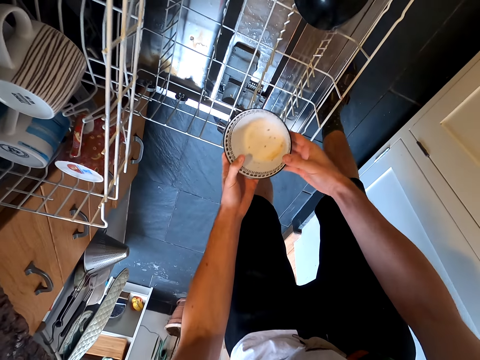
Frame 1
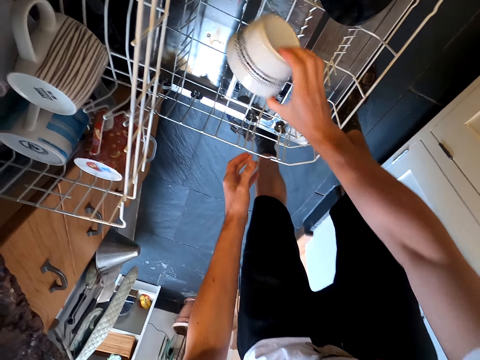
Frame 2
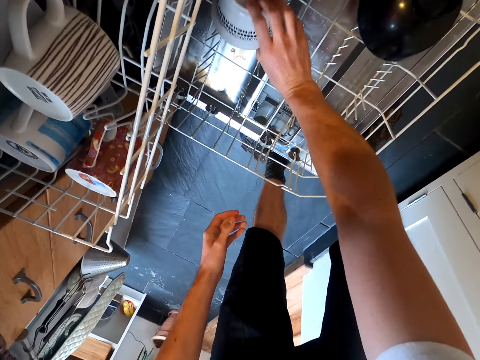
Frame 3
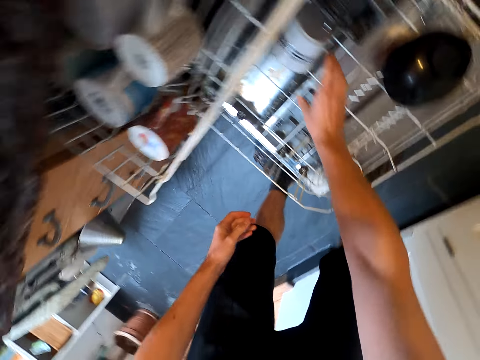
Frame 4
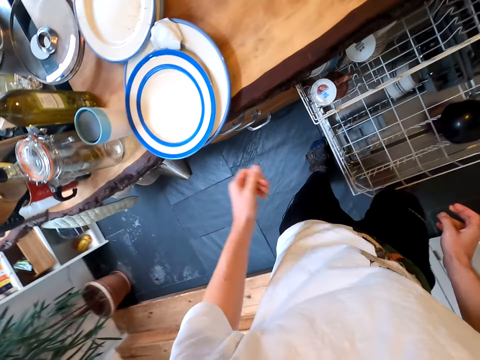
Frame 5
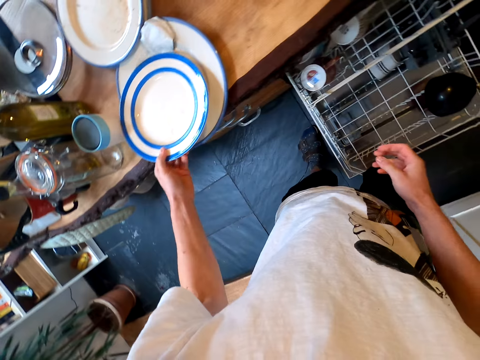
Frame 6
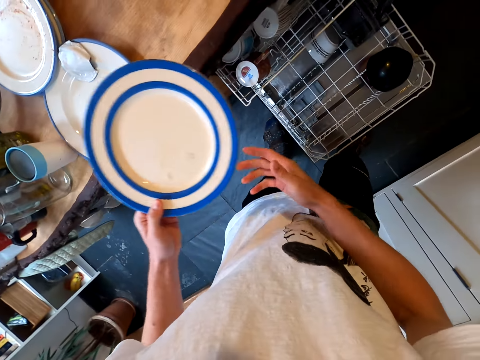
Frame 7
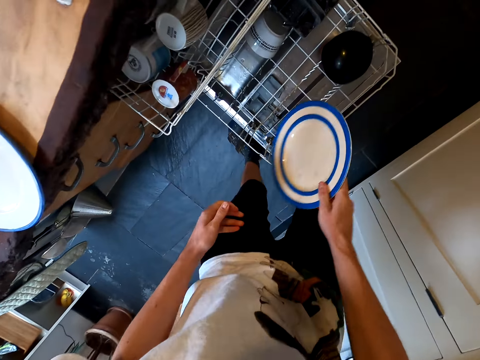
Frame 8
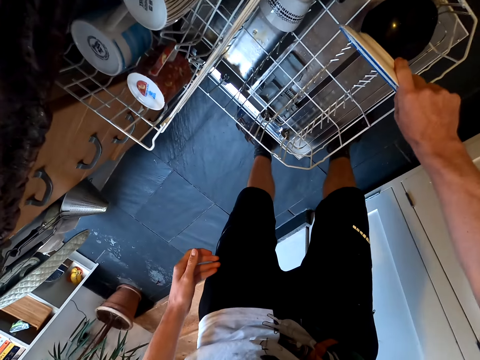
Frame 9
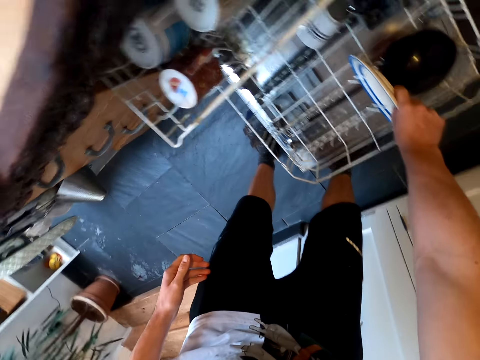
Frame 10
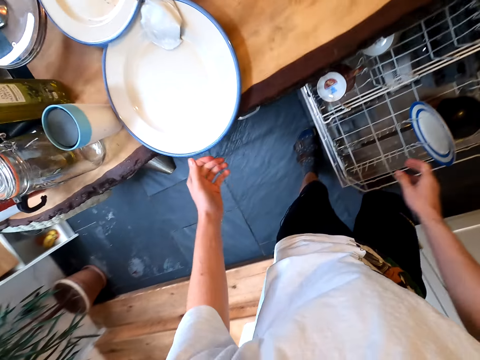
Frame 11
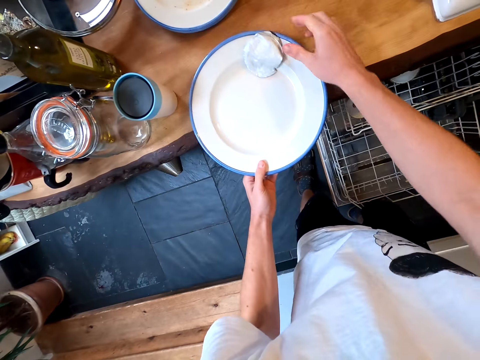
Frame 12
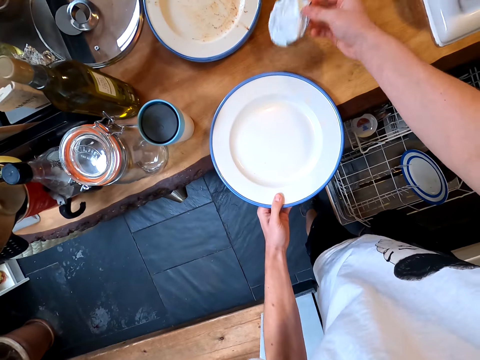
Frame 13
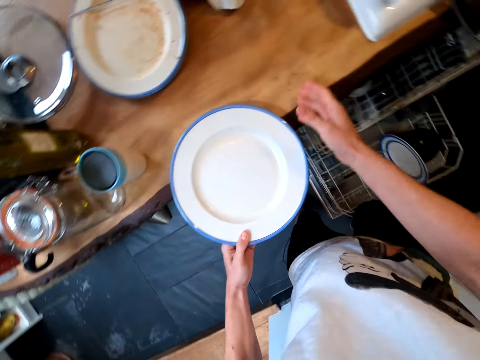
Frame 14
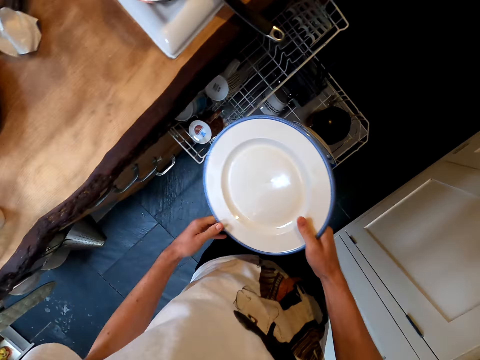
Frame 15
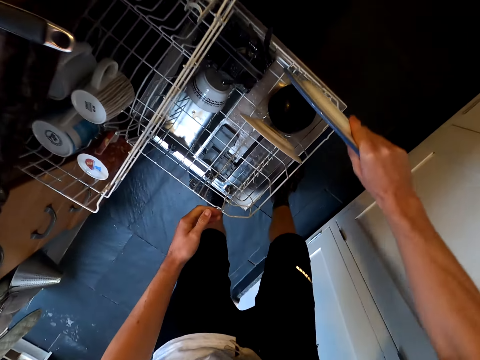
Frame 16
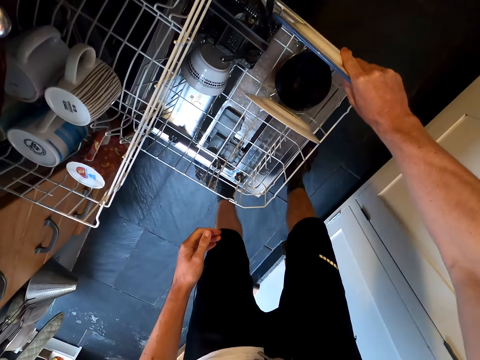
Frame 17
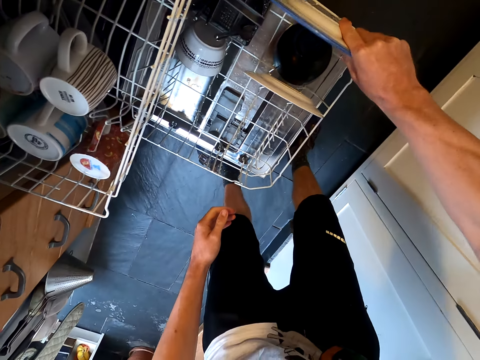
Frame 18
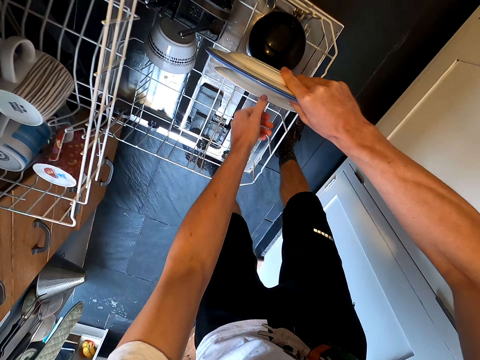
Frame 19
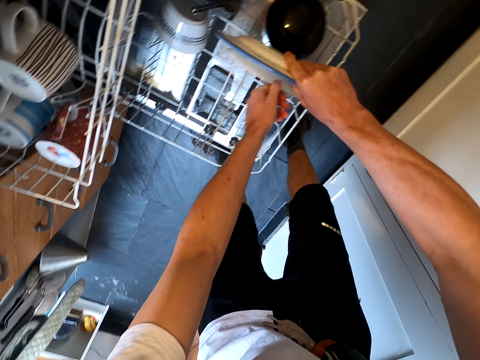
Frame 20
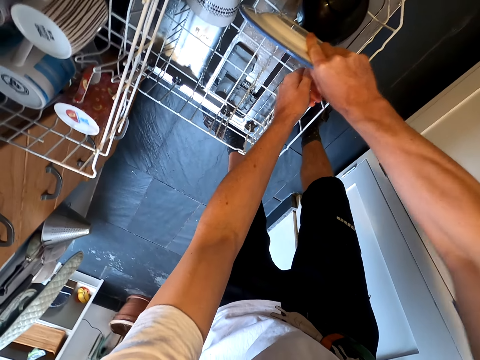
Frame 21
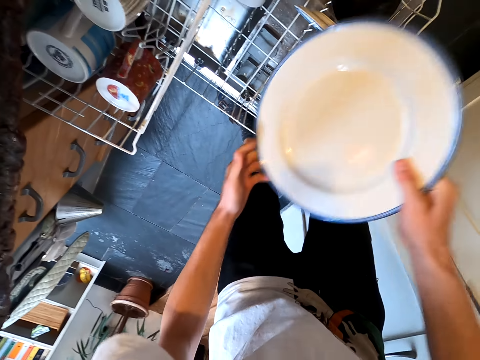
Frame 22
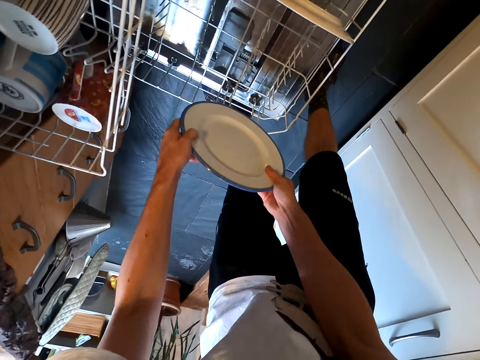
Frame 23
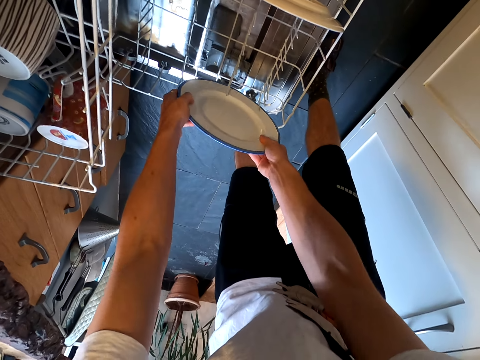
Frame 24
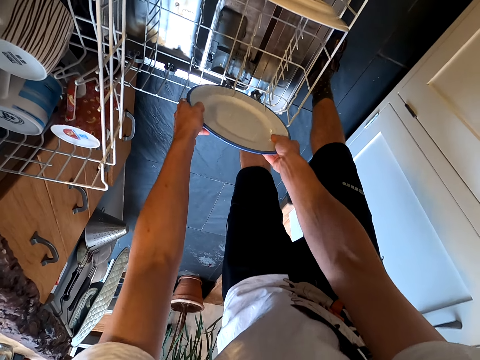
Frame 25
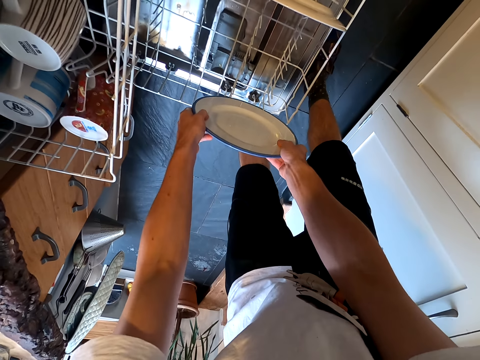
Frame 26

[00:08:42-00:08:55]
The camera wearer drops the bowl. They stand up. They take a plate. They bend. They put the plate in the dishwasher rack. They stand up. They take another plate. They remove a trash on the plate. They throw the trash on the kitchen slab. They hold the plate with the right hand. They put the plate in the dishwasher rack. They arrange the plates. They arrange the plates on the other side of the dishwasher rack.

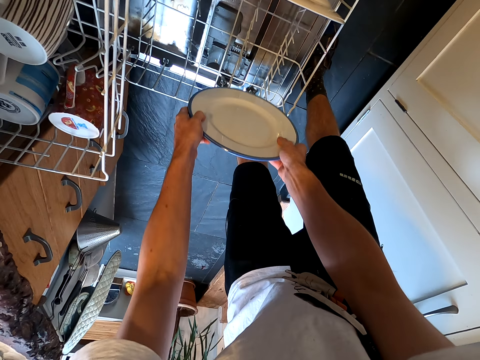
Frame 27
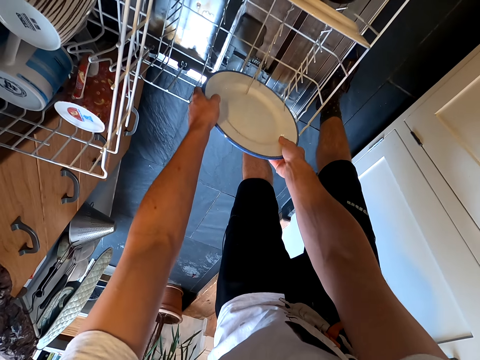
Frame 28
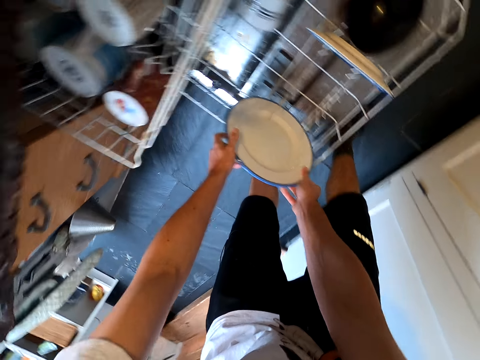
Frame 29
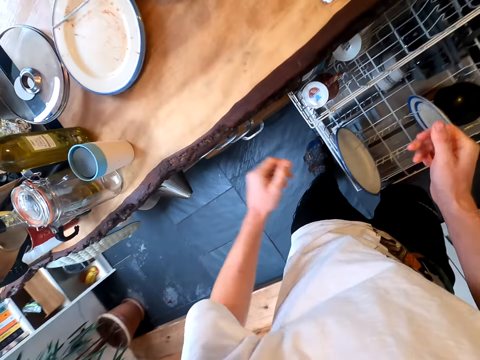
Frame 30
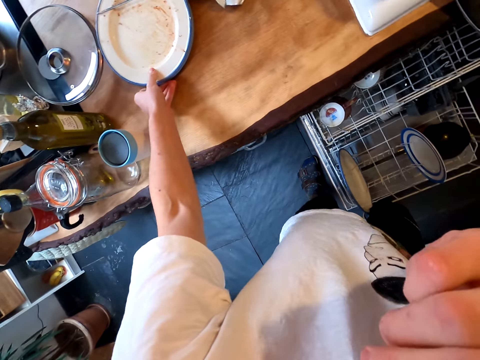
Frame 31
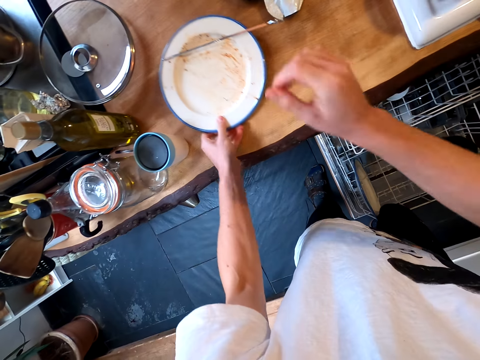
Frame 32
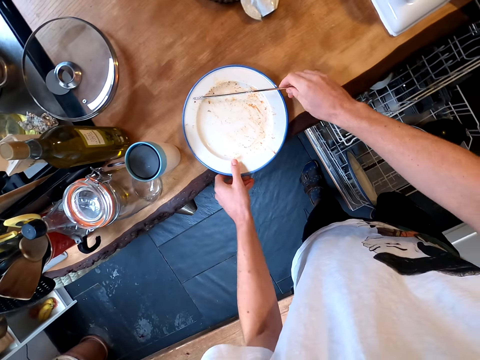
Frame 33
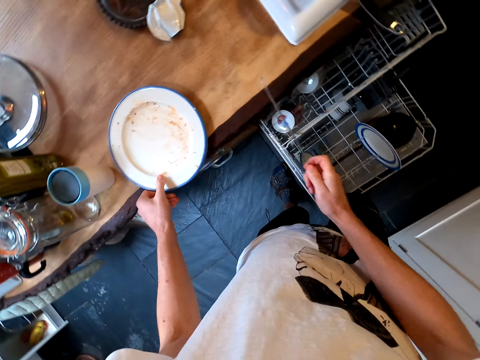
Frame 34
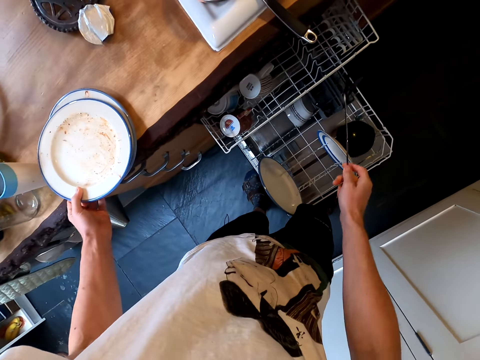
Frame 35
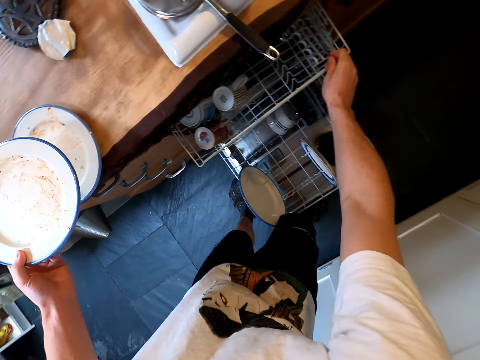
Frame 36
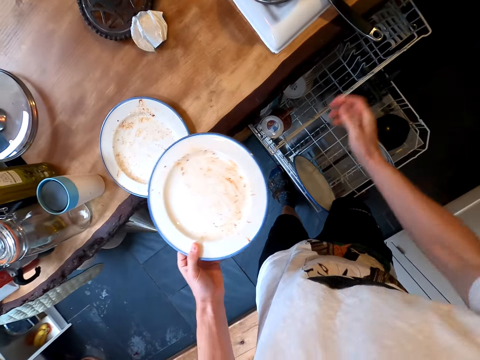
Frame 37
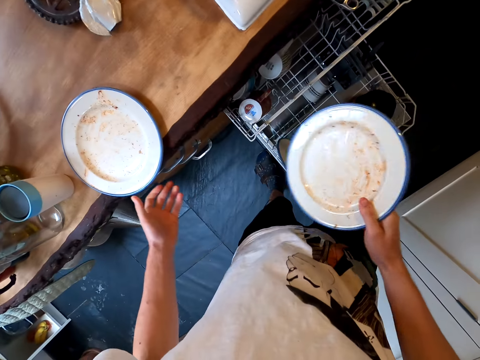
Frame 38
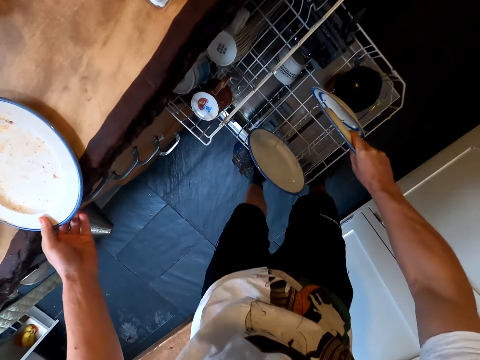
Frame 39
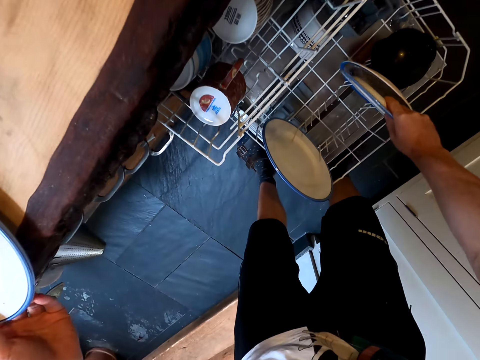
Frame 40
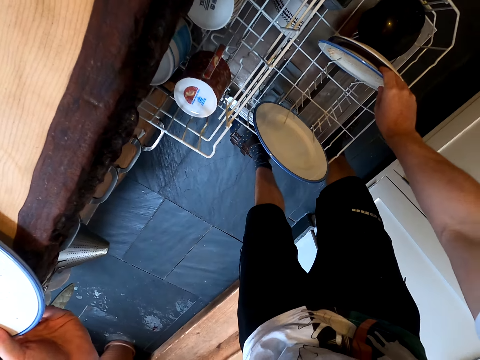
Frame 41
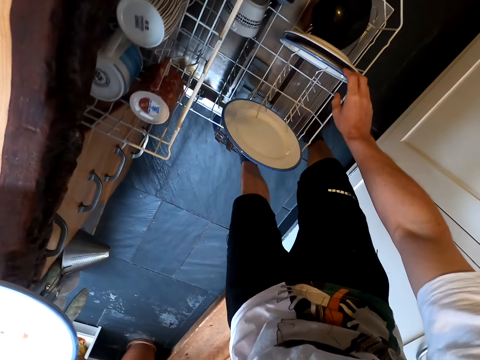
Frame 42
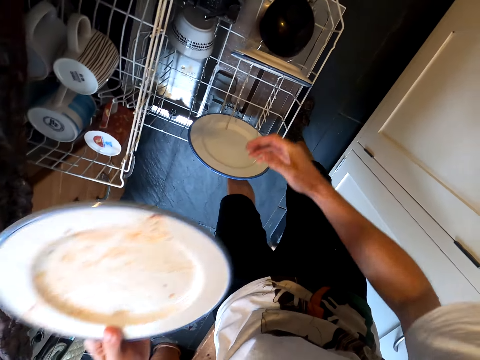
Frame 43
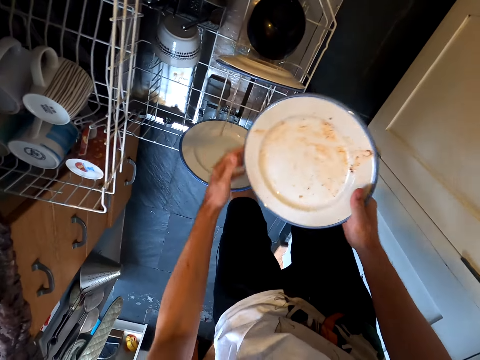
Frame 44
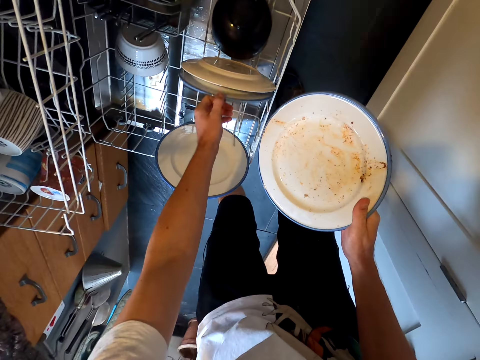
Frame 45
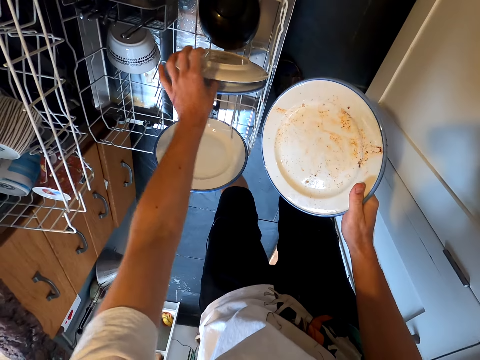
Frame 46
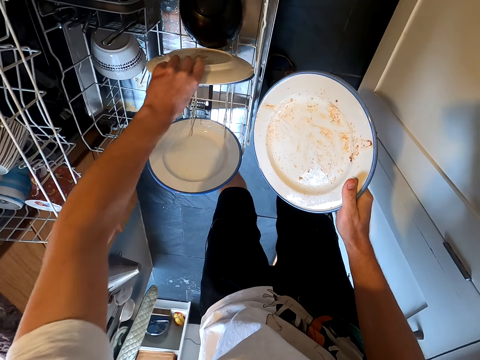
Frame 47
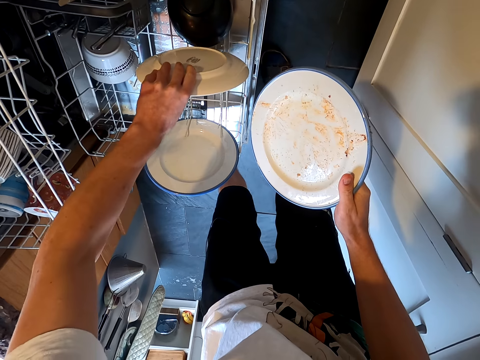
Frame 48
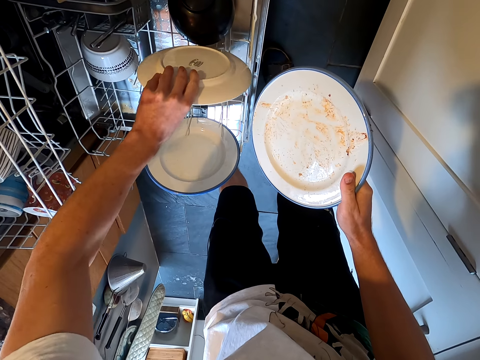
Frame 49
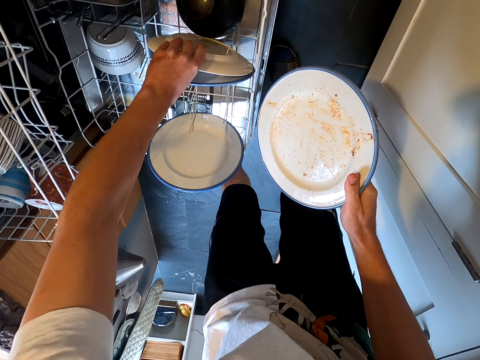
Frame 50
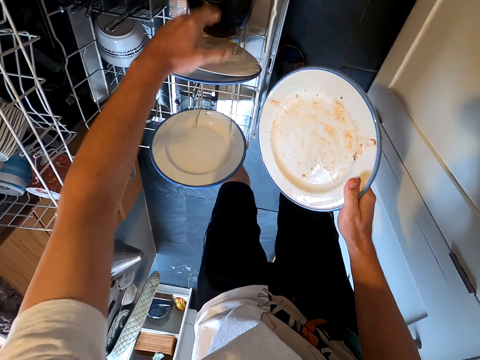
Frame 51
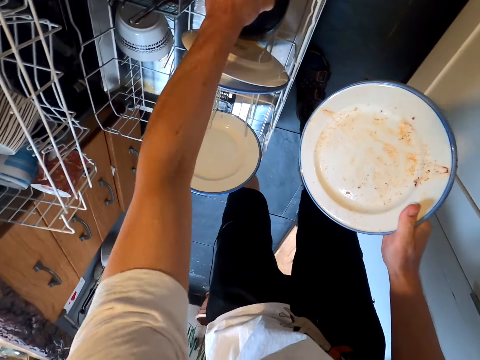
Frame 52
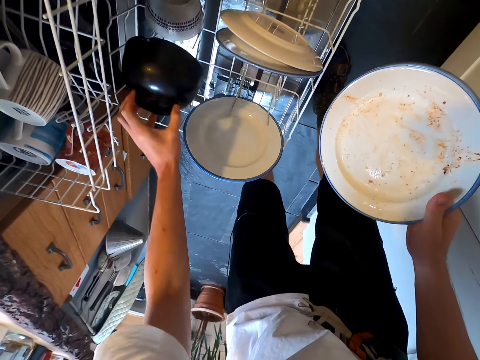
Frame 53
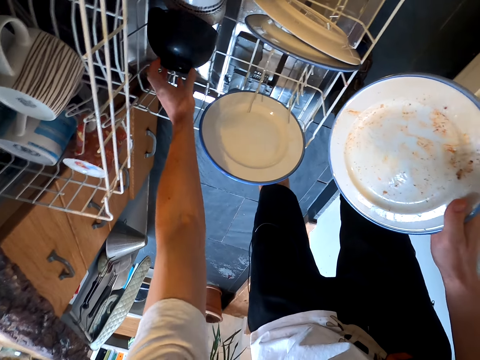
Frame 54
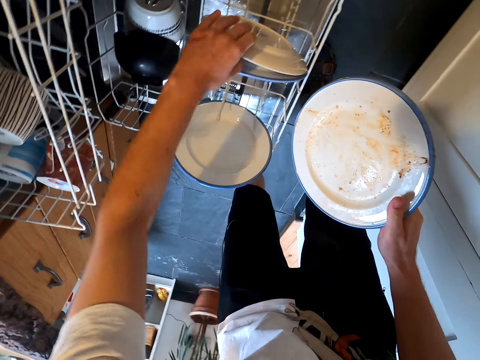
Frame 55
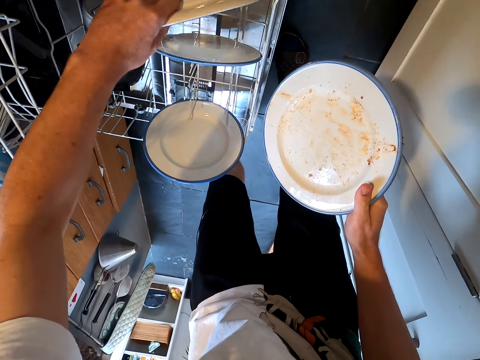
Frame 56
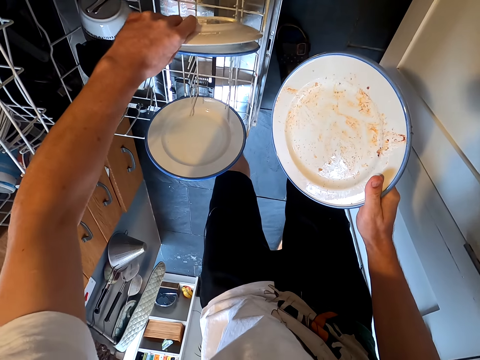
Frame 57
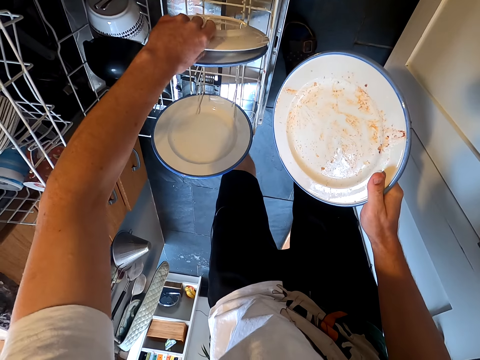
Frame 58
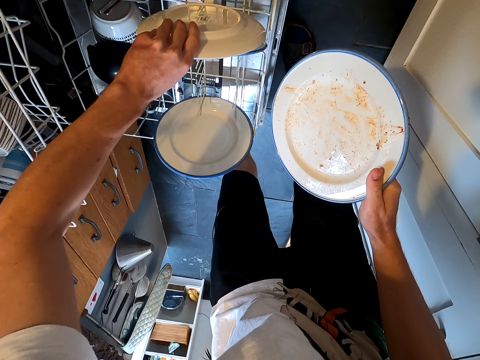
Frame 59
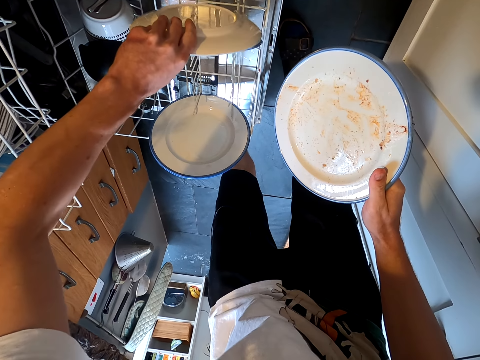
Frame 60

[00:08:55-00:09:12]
The camera wearer stands up. They touch their face. They take more plates. They take a chopstick. They put the chopstick in the dishwasher rack. They pick up the plate. They hold the plate with the right hand. They put the plate in the dishwasher rack. They take another plate. They hold the plate with the right hand. They arrange utensils in the dishwasher rack. They pick up a bowl. They drop the bowl. They pick up the plate.
